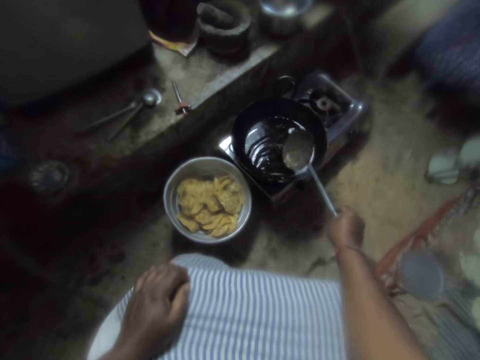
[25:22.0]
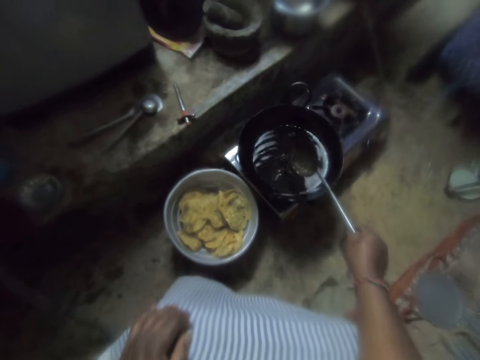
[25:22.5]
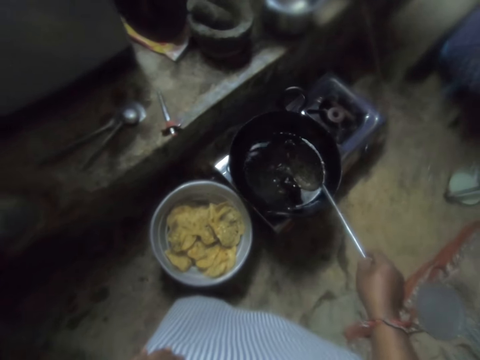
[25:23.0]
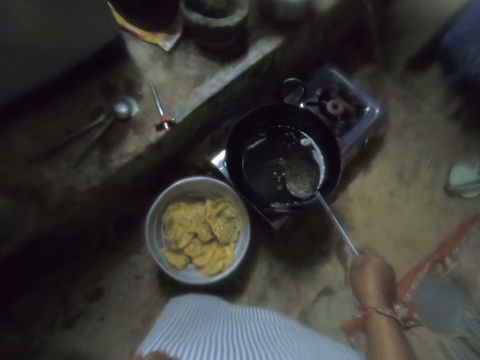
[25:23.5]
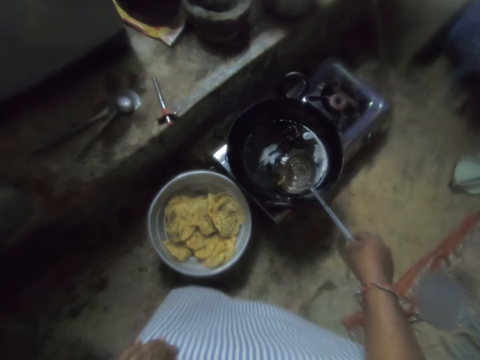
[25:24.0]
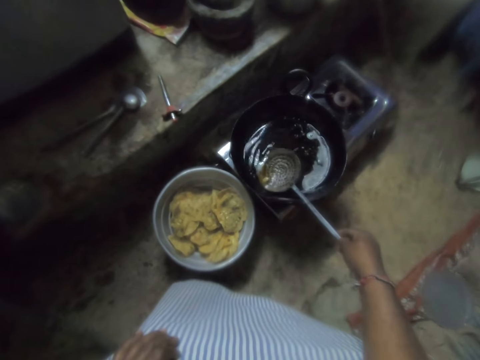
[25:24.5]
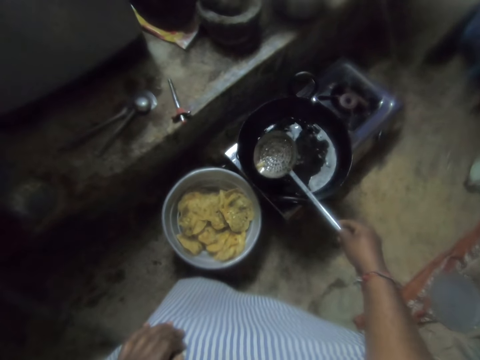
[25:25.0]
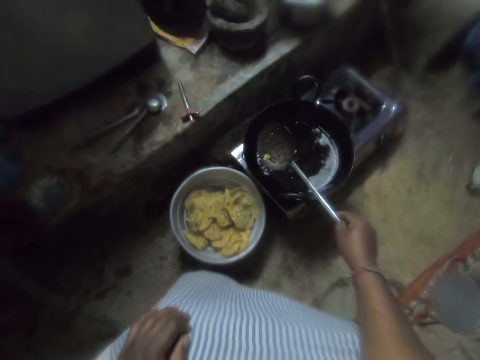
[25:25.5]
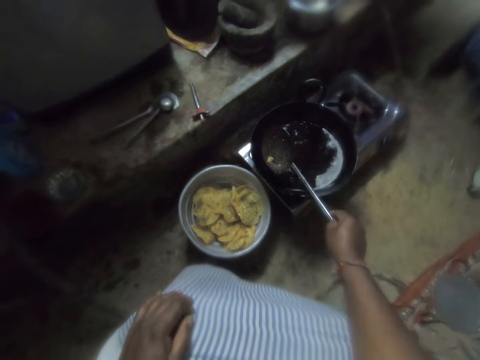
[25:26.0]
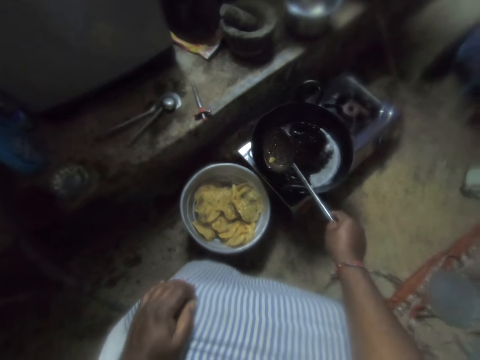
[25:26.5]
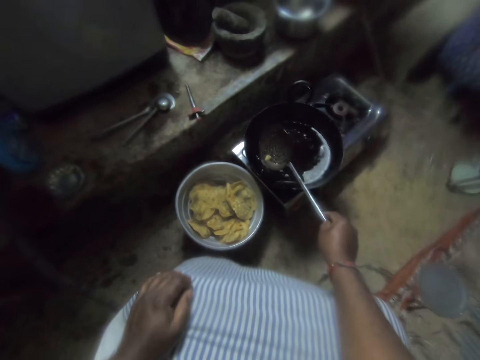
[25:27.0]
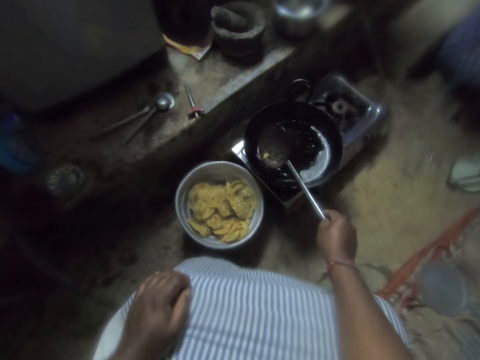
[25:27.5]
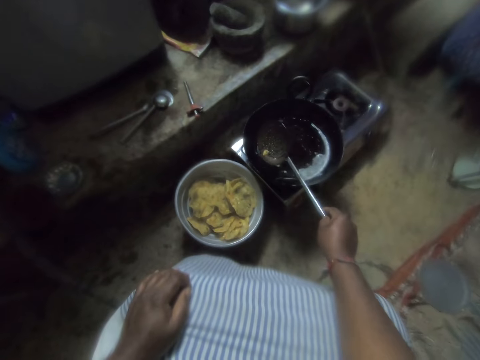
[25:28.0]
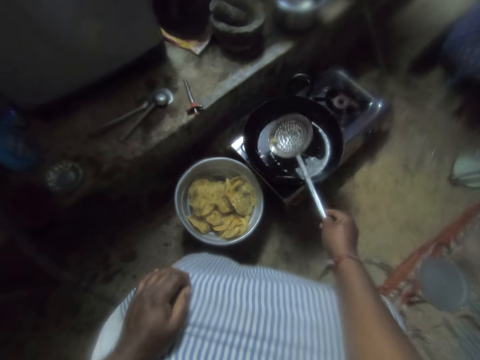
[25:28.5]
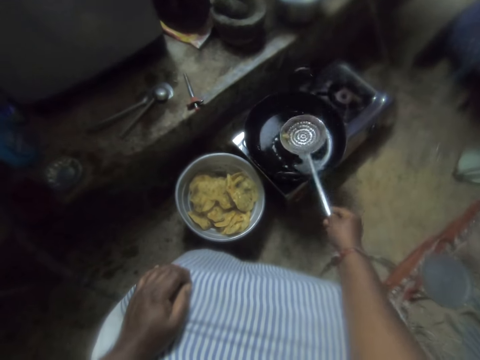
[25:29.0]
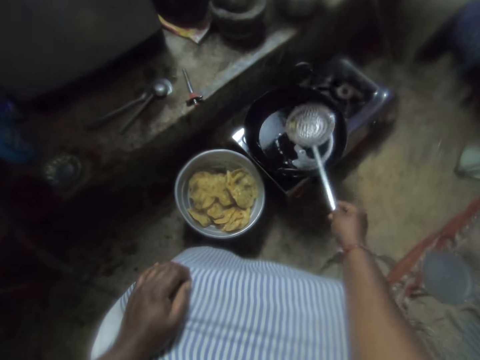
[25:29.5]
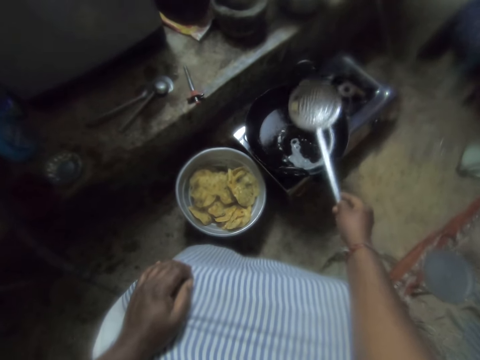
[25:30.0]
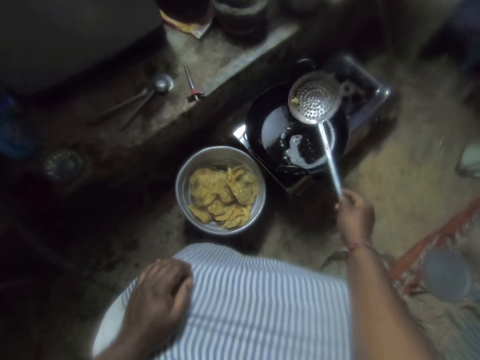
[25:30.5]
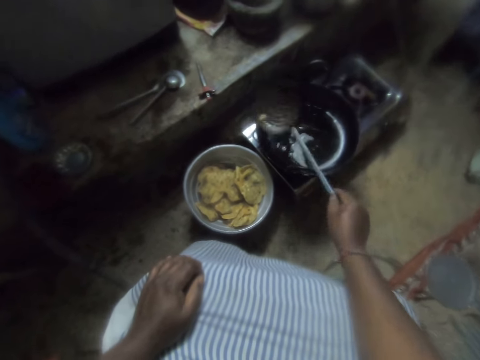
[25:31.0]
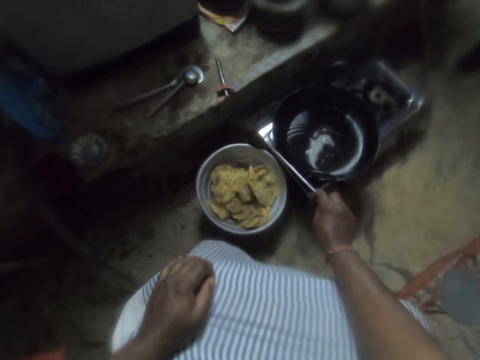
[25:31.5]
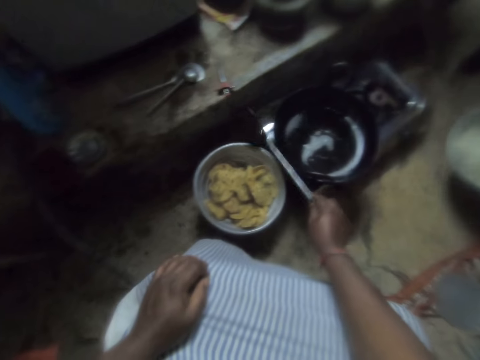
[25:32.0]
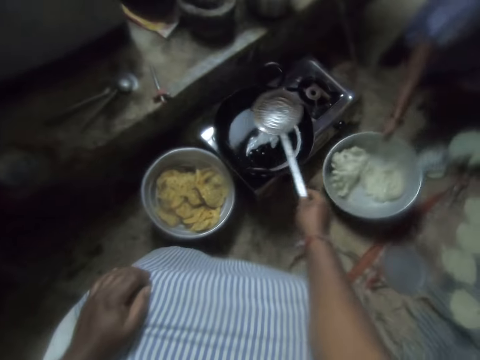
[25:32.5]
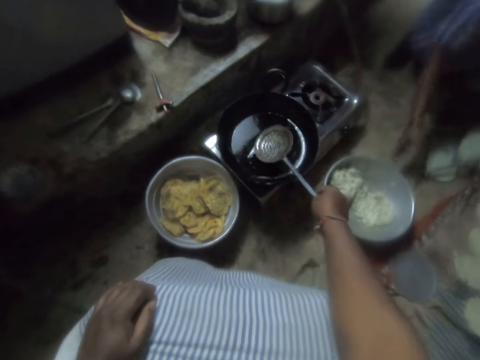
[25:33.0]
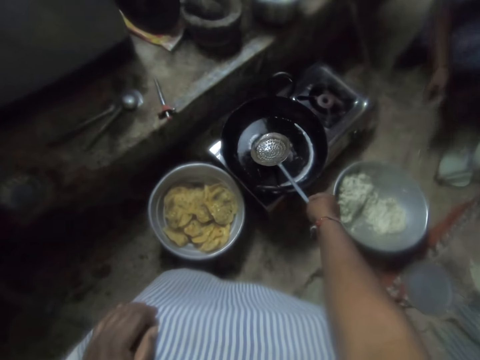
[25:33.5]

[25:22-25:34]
The camera wearer sieves oil in the frying pan with the skimmer. They take the pastry. They shake the spoon. They pour chips particles into the sieve with the skimmer. They put the pastry in the basin. A woman drops the pot on the ground with her right hand.

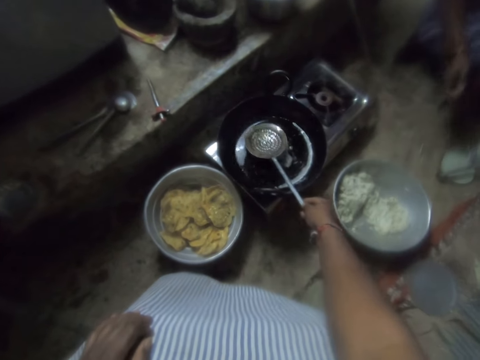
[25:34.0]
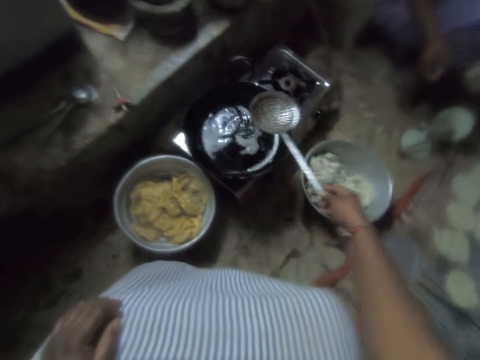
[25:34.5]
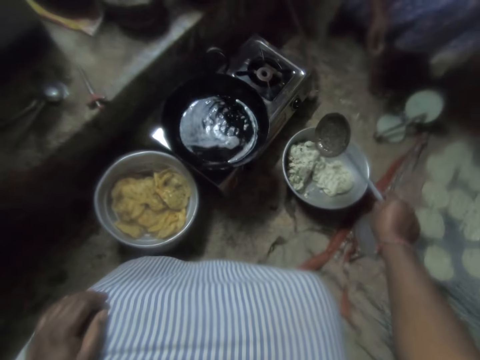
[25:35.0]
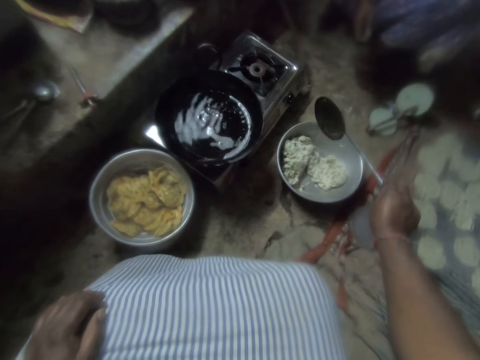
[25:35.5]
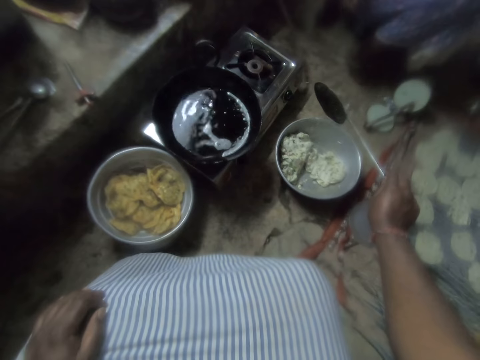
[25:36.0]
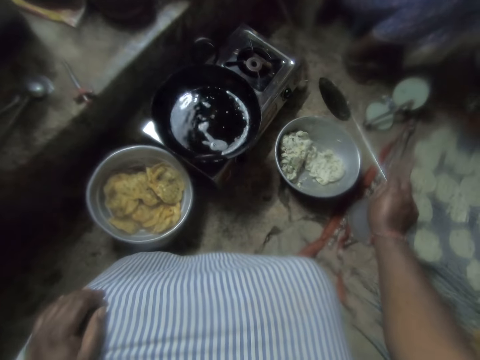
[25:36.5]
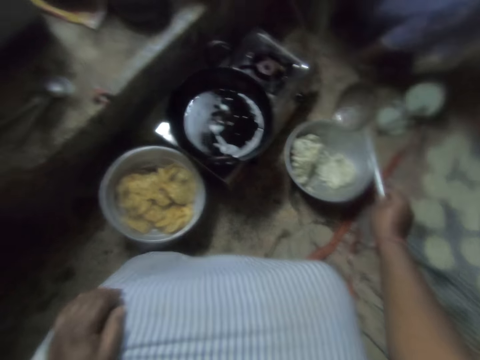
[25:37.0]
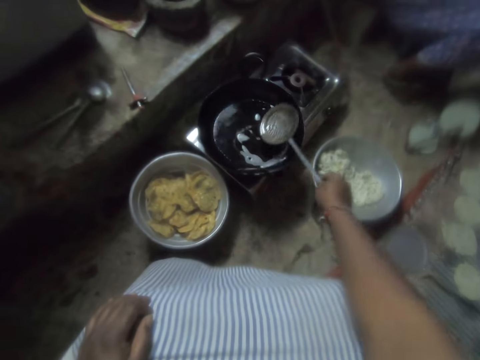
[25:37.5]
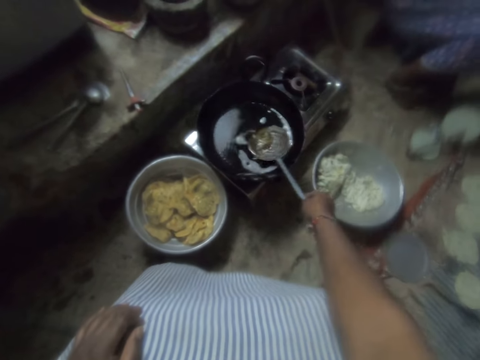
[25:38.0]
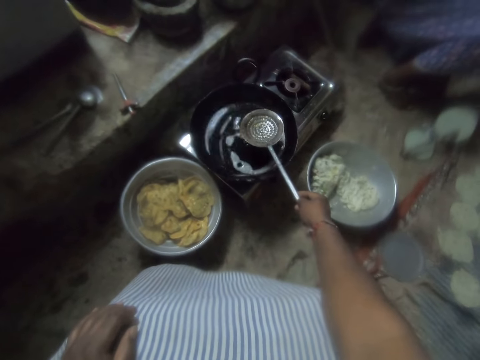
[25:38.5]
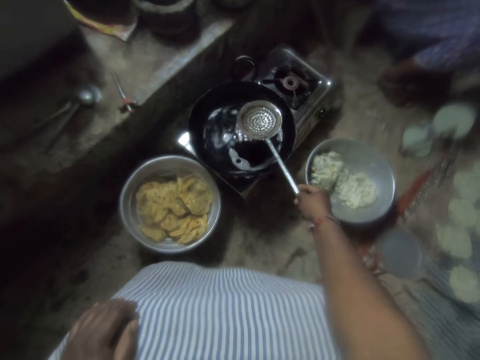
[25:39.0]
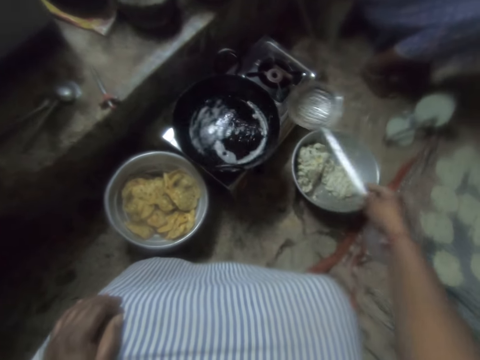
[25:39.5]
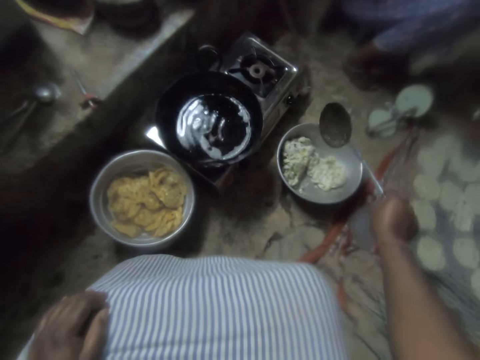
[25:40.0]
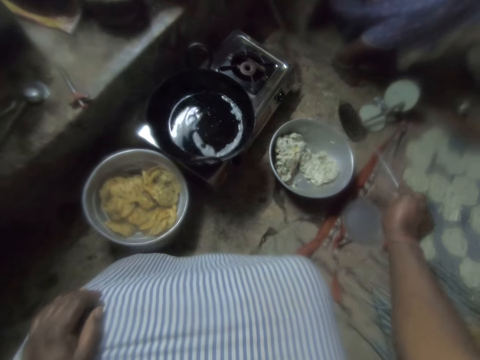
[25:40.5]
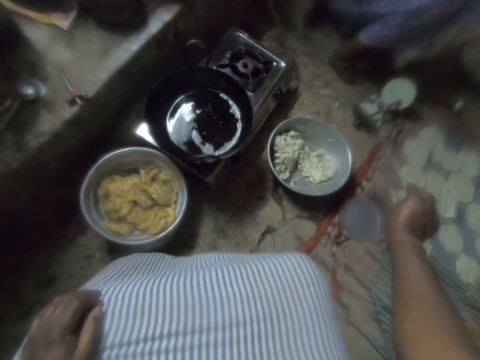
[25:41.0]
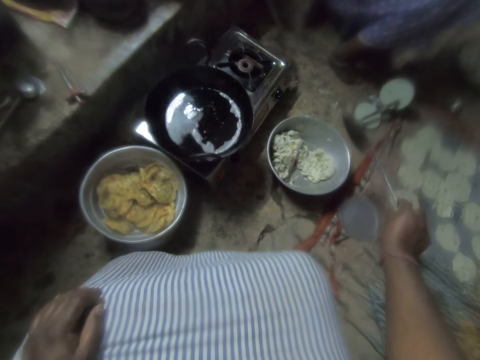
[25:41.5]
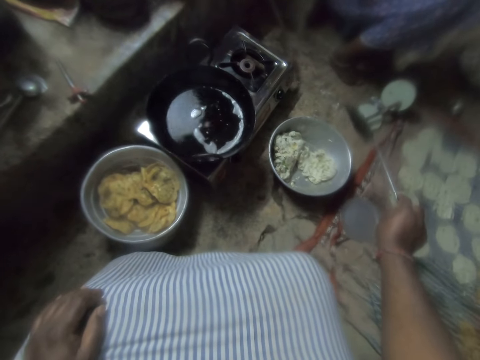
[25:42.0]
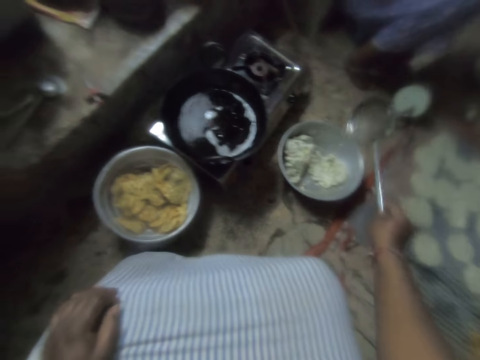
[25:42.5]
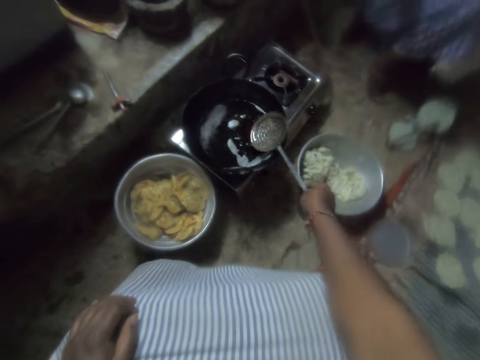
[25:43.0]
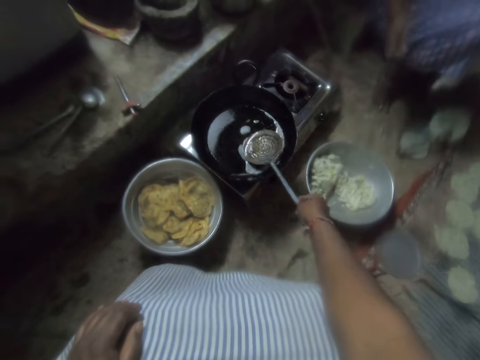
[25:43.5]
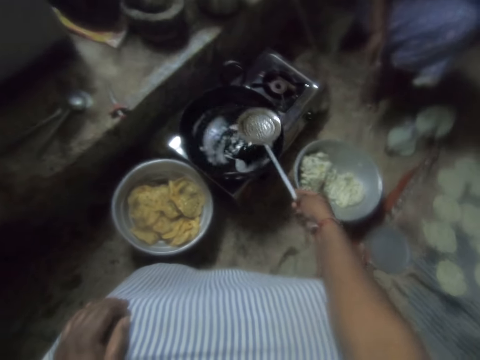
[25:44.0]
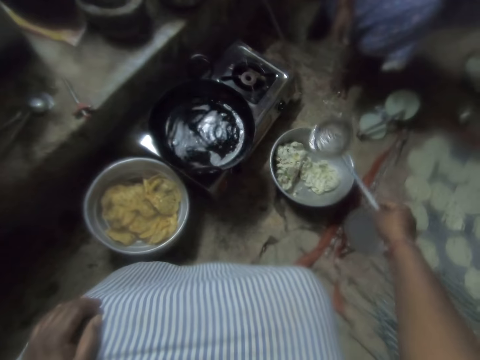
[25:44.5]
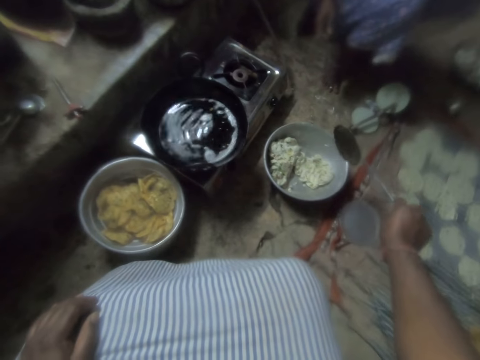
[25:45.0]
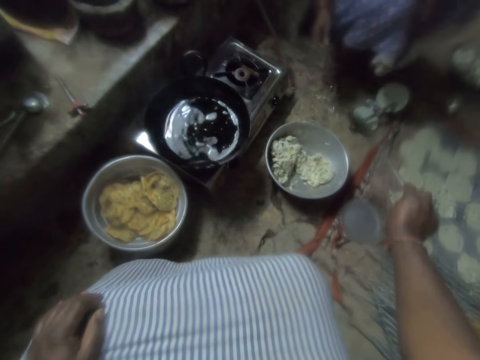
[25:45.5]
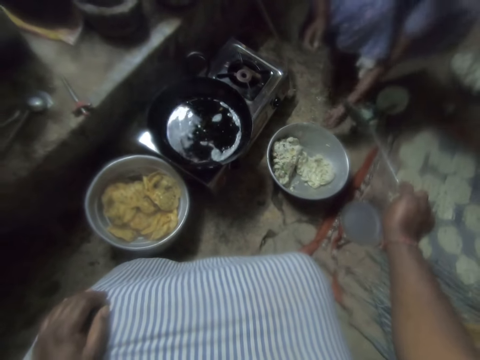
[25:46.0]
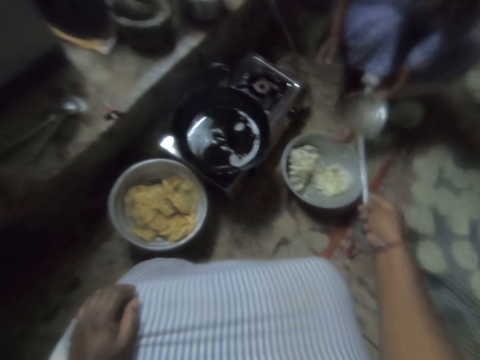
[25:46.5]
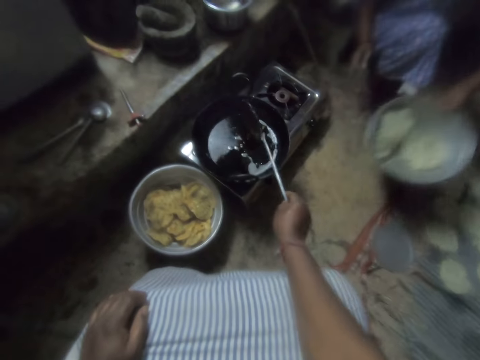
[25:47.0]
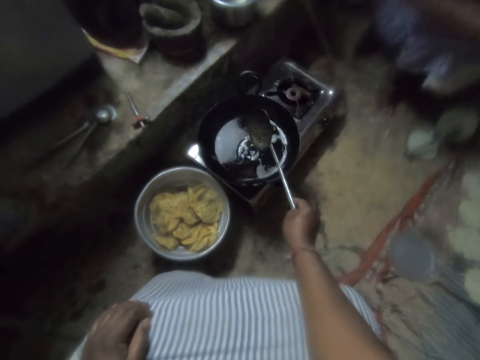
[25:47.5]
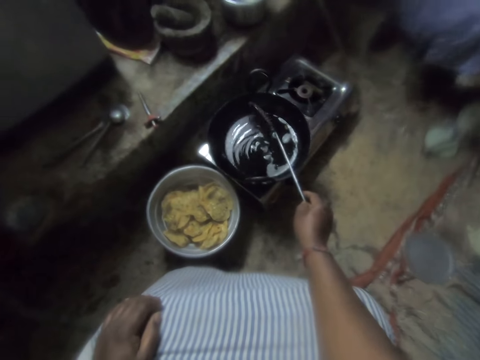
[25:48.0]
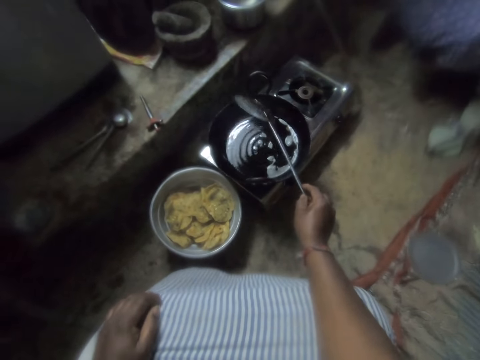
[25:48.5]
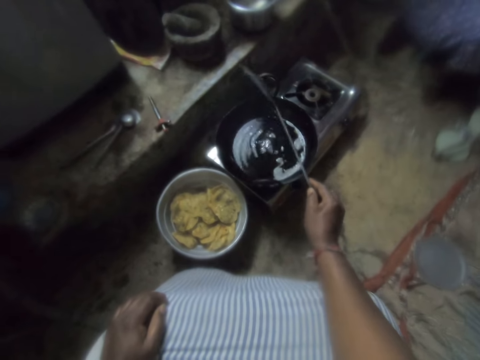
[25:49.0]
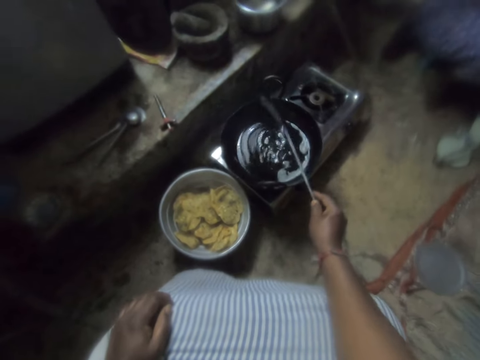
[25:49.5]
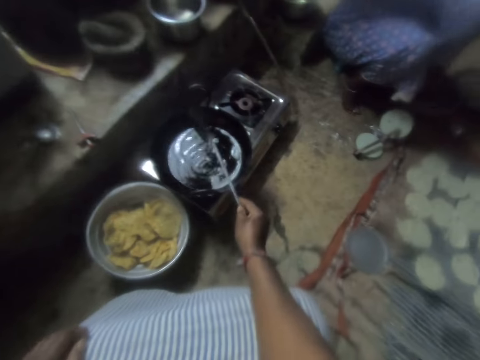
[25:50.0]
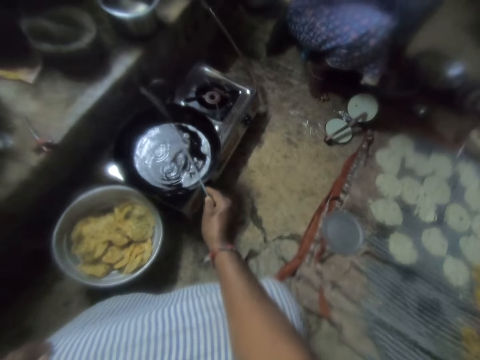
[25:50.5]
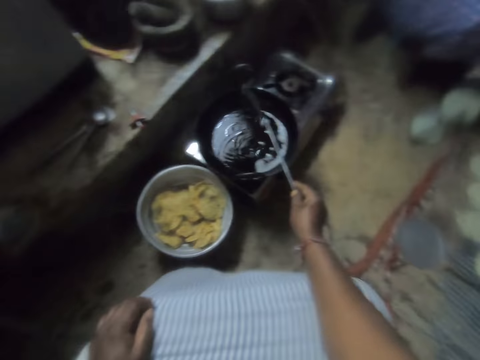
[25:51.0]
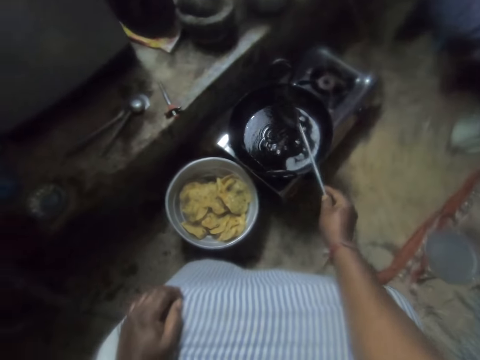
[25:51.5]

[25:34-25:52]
The camera wearer scoops oil from the frying pan with the skimmer. They pour the oil into the pot or dough basin on the ground. They scoop the oil from the frying pan with the skimmer again. They pour the oil into the pot on the ground again. They scoop the oil from the frying pan with the skimmer again. They pour the oil into the pot on the ground again. A woman picks up the pot from the ground. The camera wearer shakes the spoon.
